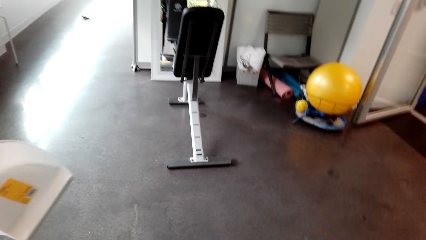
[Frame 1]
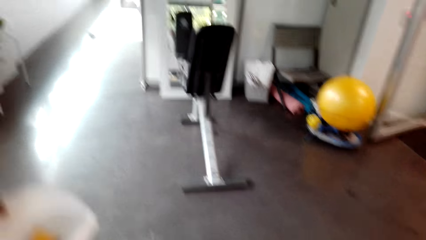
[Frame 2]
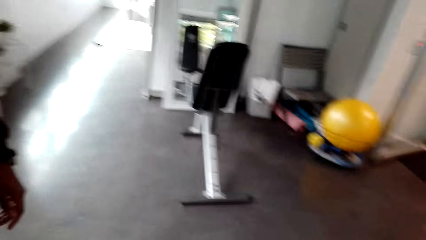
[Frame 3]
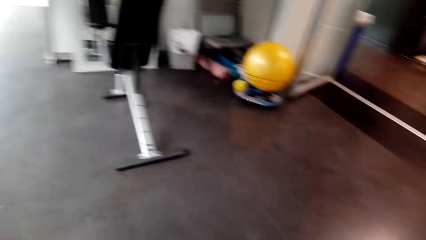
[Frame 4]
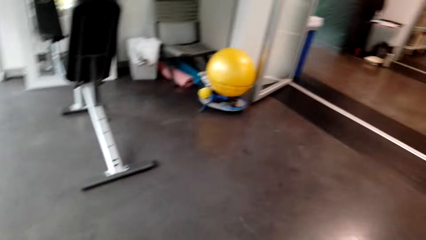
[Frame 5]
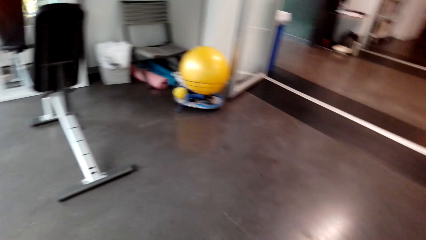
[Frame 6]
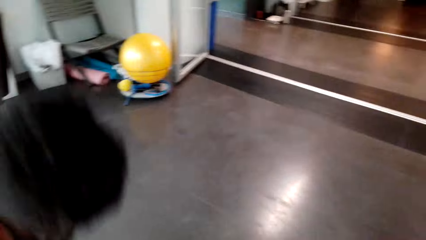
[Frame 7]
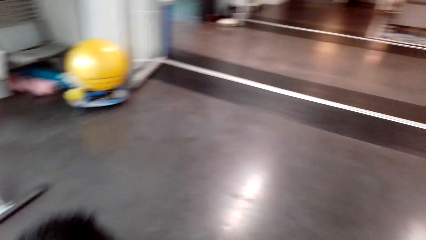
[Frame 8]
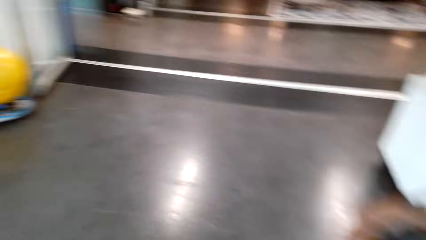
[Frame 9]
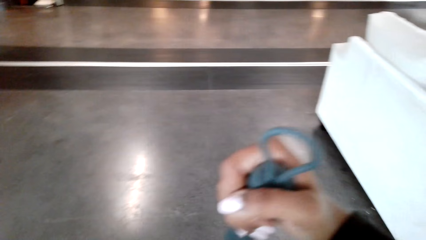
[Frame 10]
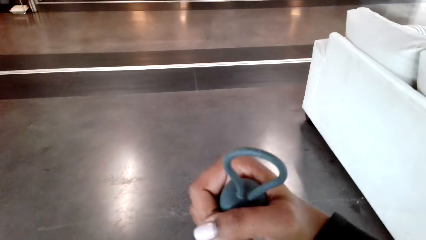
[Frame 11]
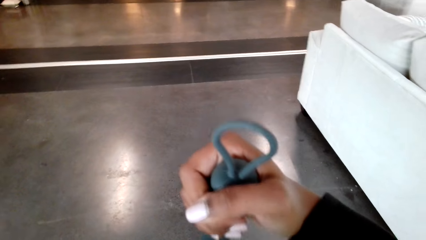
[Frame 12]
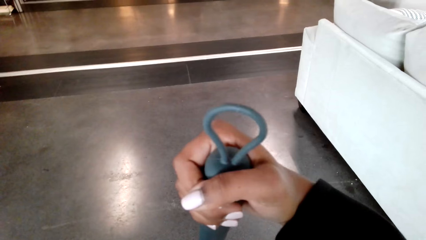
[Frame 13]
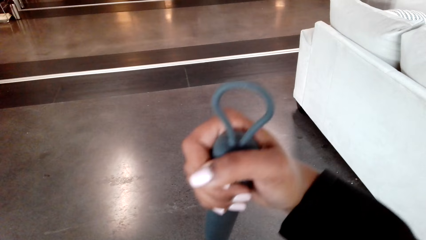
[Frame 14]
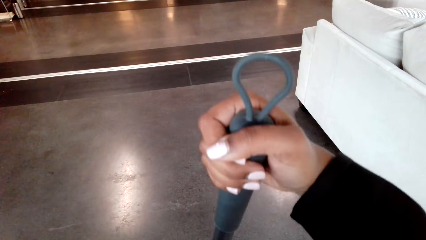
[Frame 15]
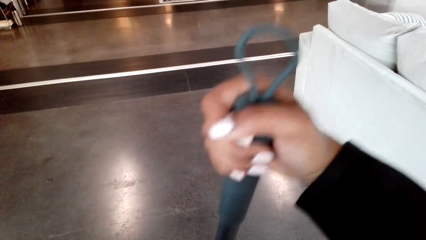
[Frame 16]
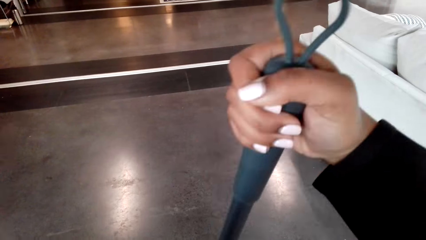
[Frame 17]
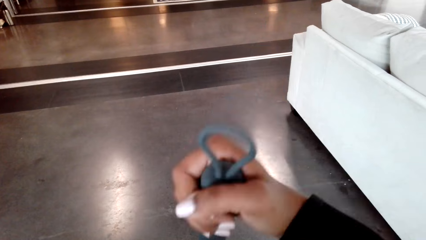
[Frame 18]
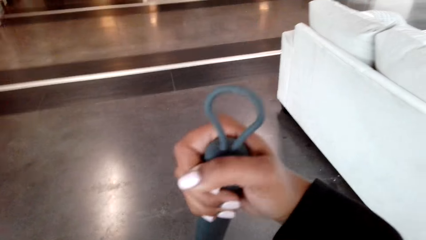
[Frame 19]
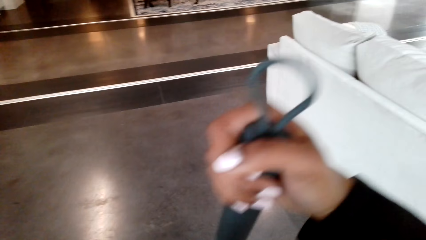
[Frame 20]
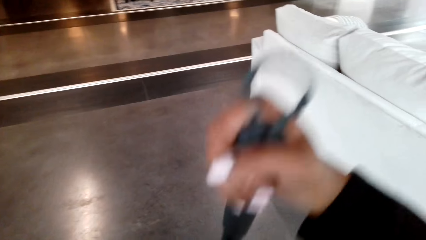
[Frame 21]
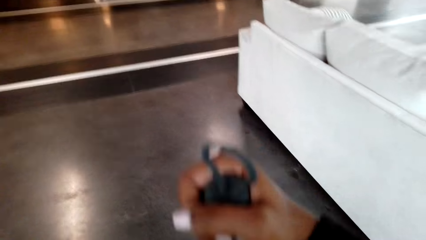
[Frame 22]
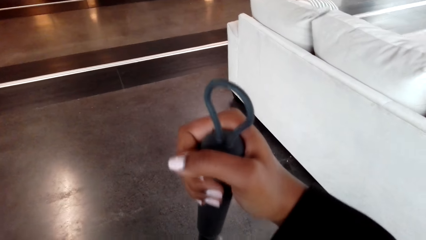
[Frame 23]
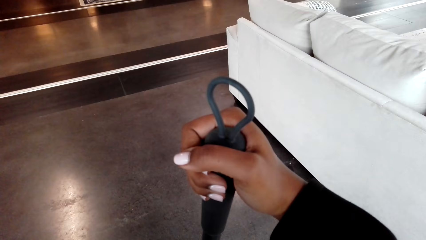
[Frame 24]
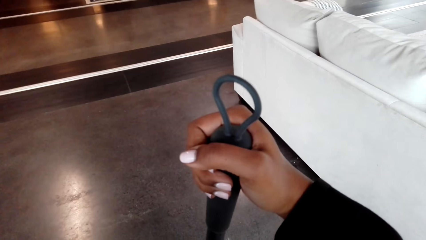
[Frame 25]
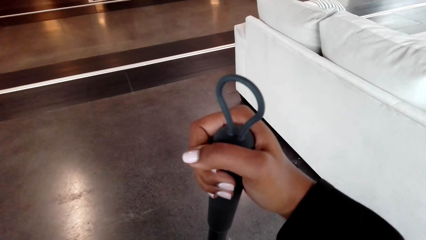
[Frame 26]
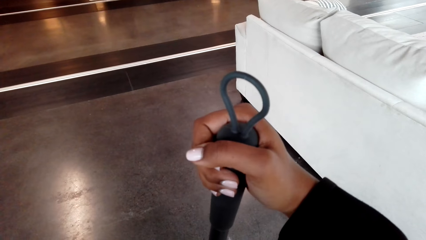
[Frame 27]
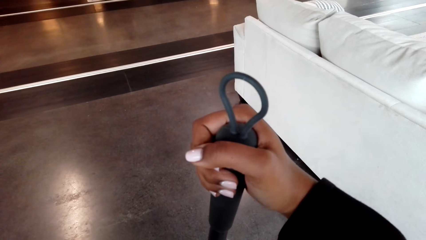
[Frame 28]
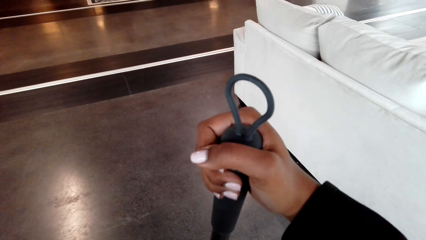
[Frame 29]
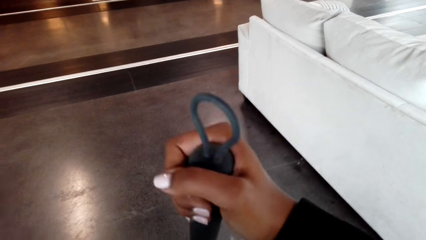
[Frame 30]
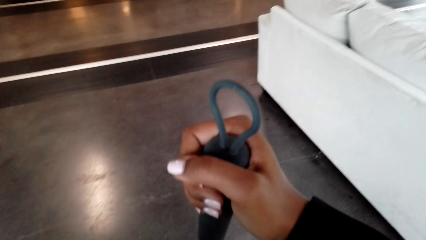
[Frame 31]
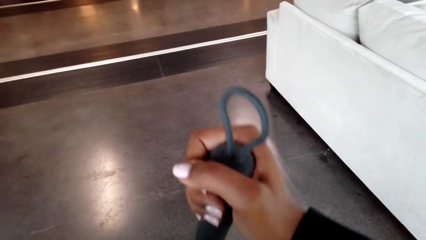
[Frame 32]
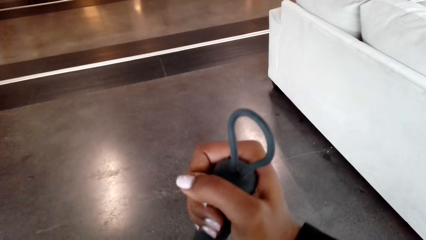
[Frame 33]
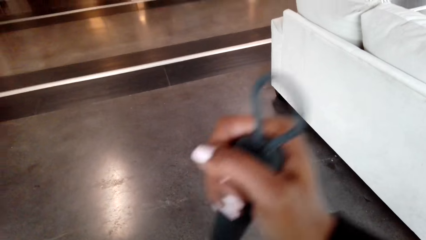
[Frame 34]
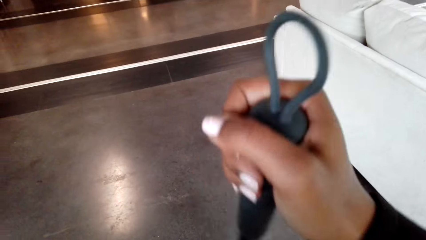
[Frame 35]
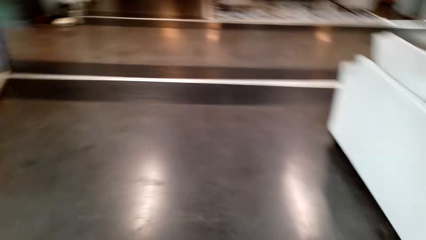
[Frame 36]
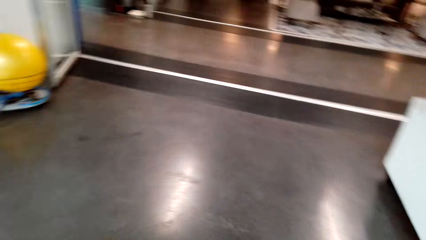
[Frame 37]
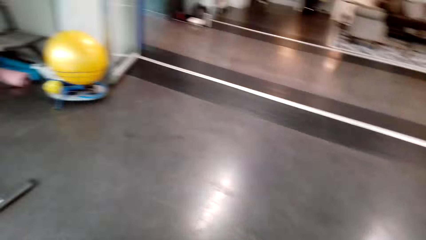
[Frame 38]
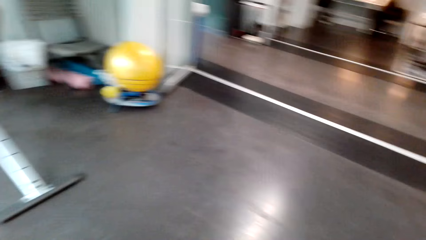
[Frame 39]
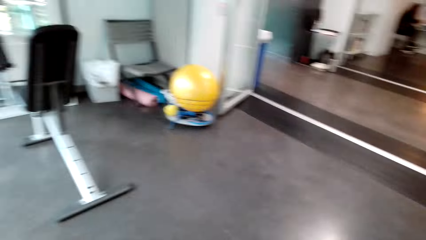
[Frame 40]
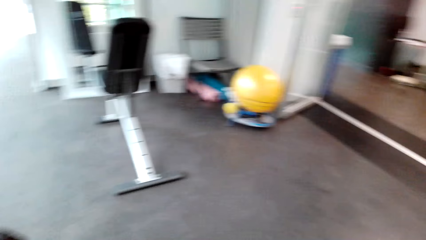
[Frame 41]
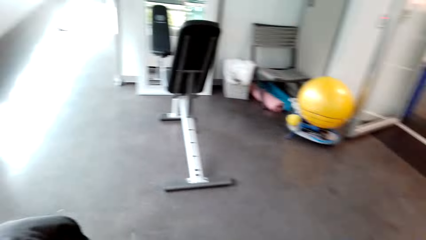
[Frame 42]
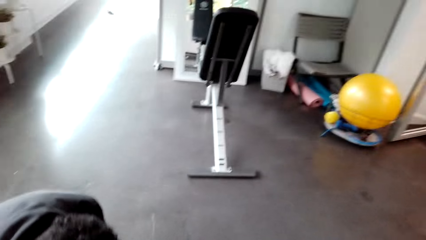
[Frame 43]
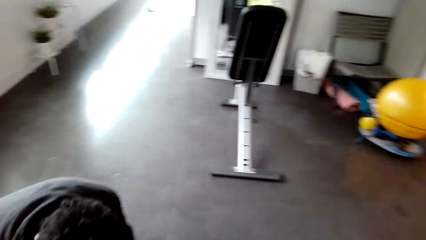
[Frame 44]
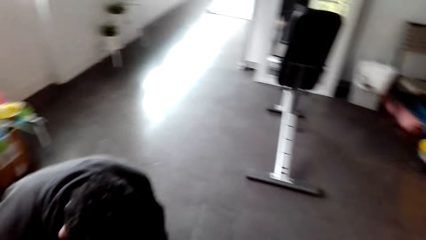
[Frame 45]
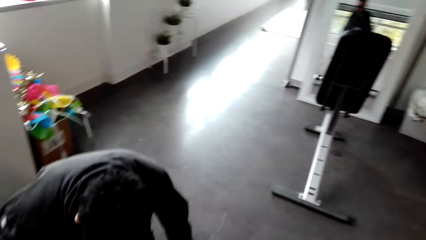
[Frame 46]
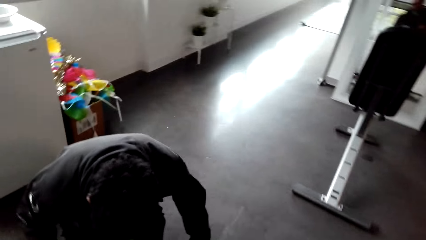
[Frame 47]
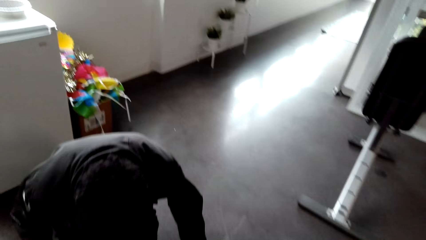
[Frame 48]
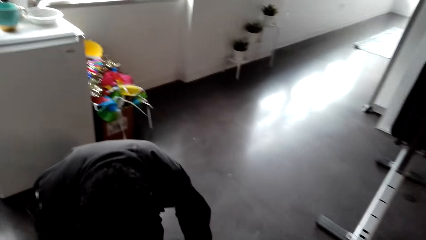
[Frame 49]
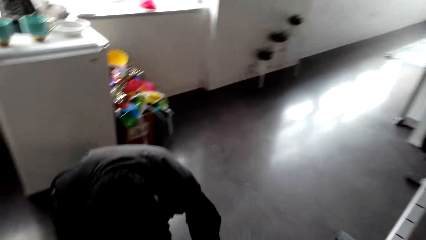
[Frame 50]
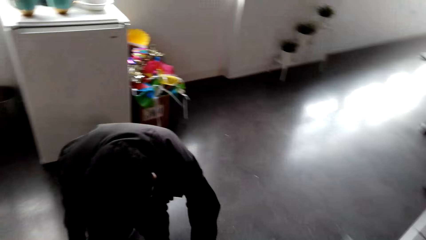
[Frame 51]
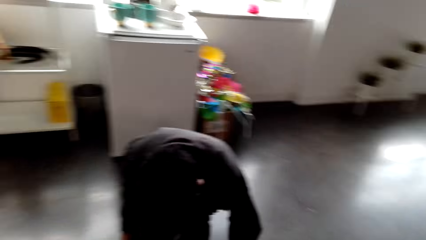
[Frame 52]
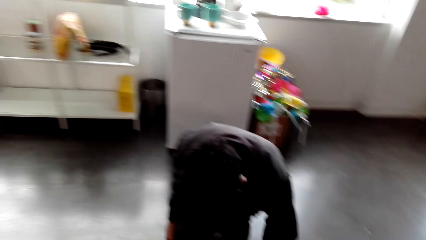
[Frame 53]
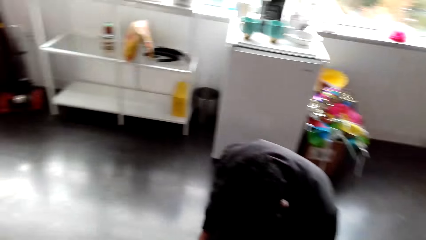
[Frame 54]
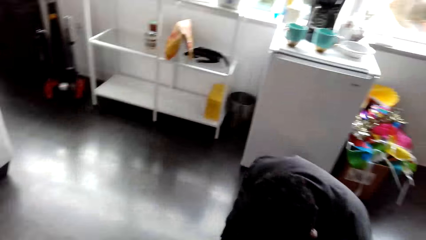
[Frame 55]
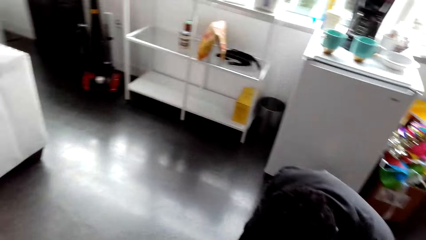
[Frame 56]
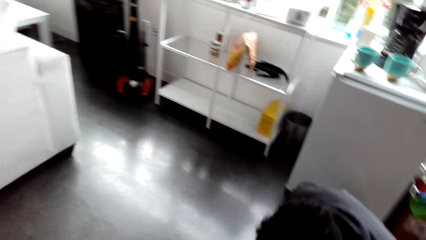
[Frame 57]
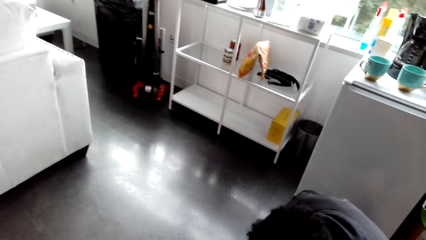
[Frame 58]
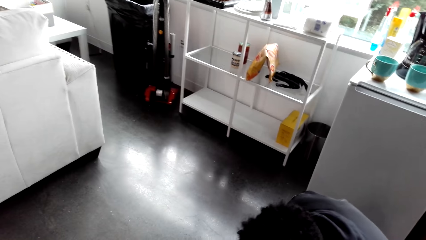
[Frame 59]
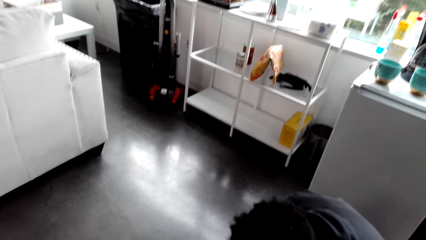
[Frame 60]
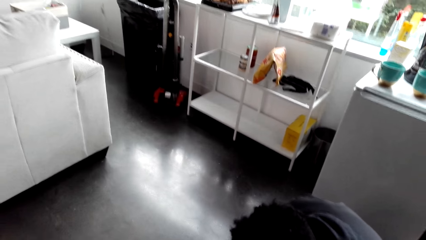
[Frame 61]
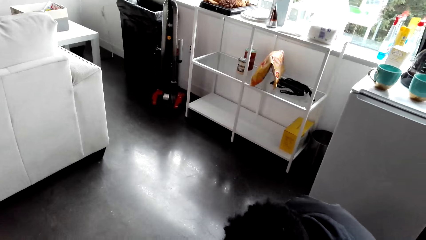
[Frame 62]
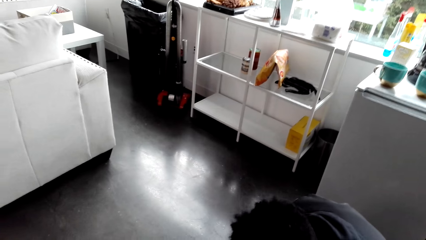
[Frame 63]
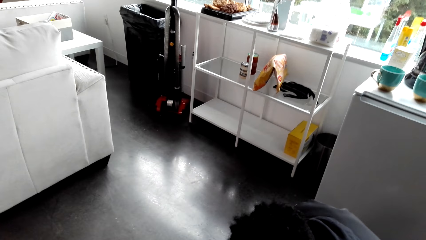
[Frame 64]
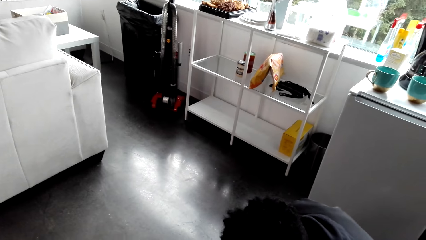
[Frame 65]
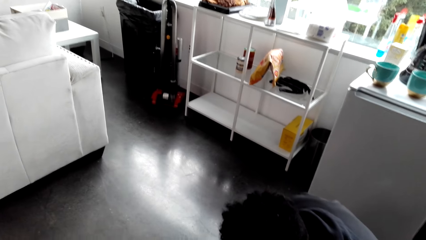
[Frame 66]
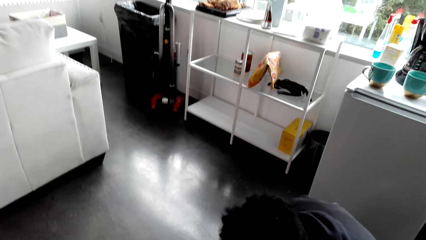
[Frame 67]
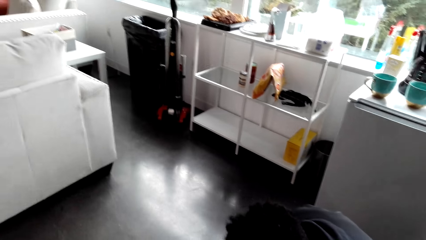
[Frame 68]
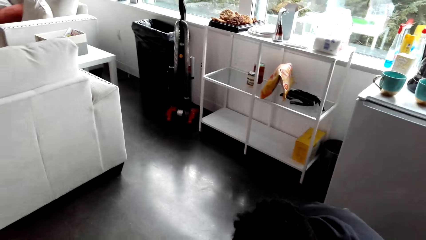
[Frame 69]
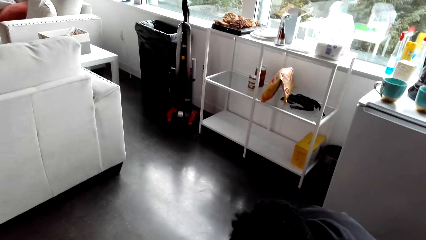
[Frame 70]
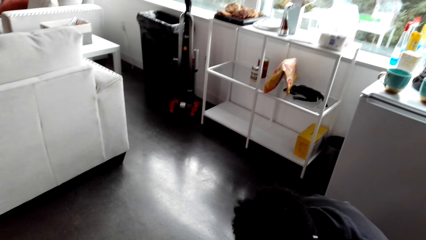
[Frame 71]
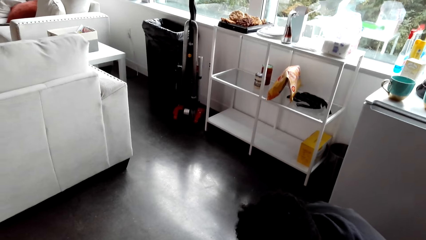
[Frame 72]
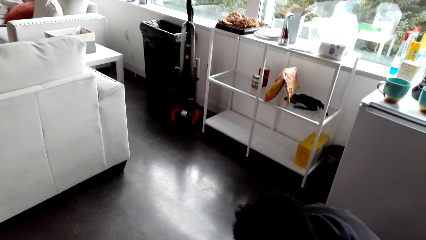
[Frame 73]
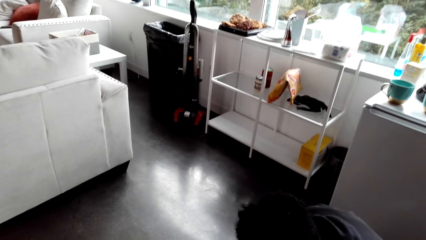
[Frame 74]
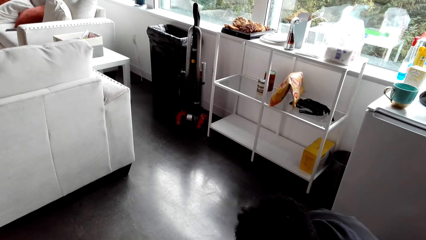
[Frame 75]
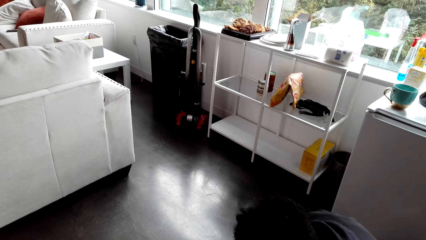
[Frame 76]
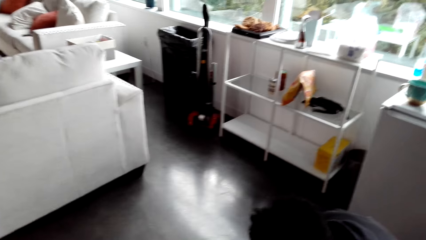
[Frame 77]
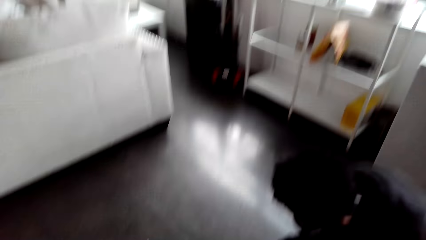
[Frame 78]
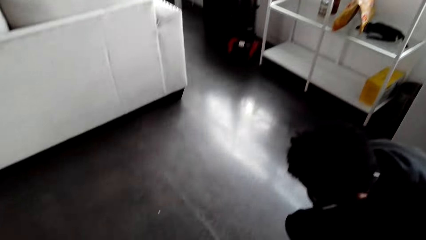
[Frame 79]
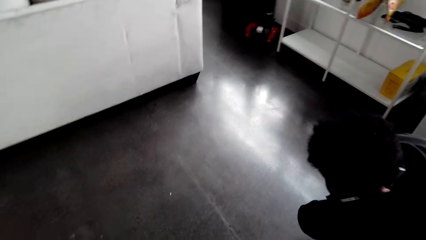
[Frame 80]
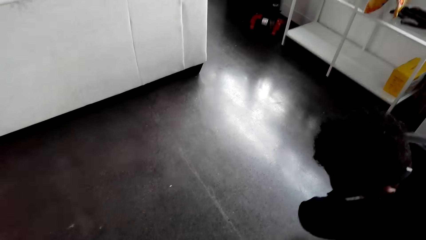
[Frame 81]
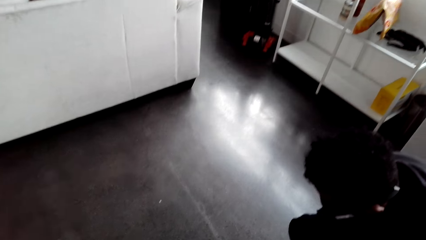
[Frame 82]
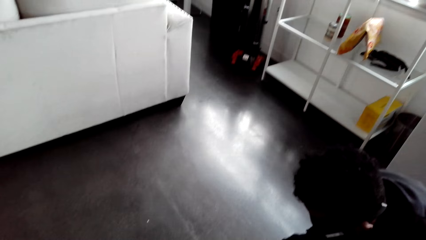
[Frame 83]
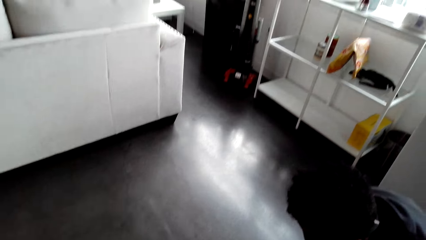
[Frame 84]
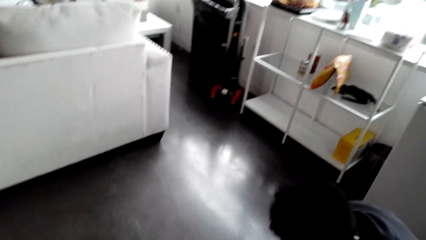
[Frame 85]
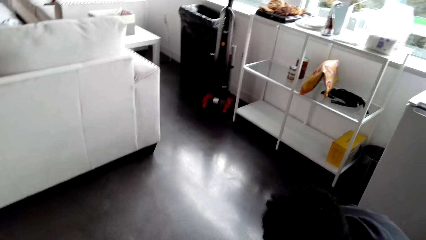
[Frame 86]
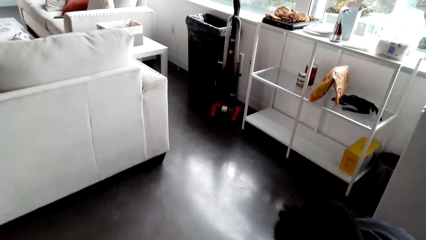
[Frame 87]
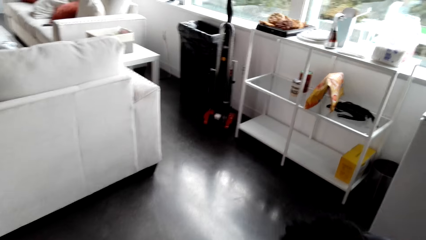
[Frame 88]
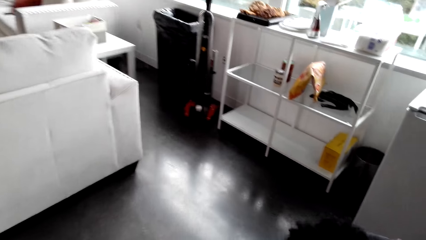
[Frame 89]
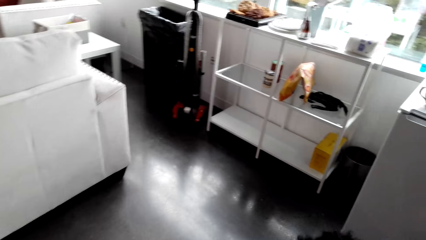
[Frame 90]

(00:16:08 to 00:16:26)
The camera wearer holds the broom. They put the dirt on a dust pan. A man collects the dirt.
